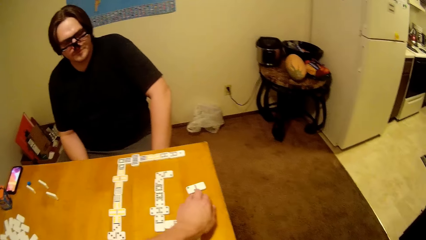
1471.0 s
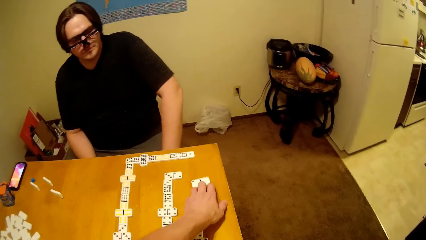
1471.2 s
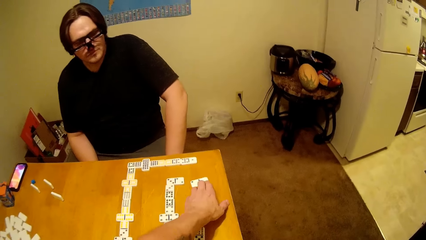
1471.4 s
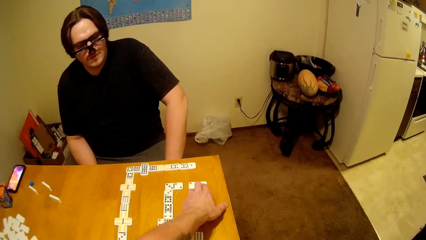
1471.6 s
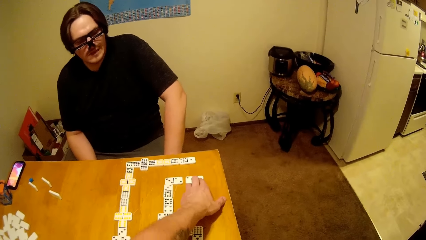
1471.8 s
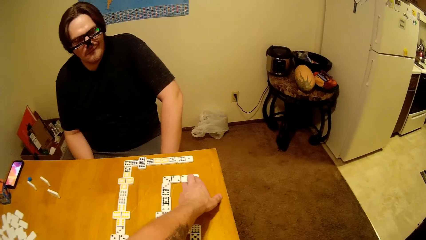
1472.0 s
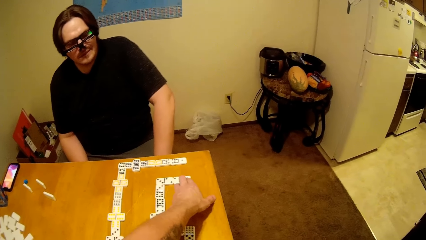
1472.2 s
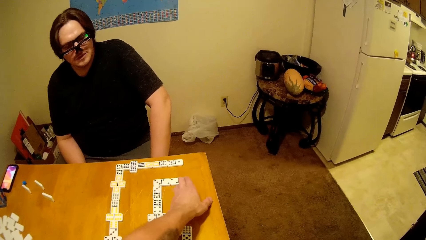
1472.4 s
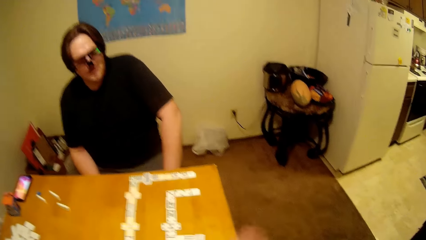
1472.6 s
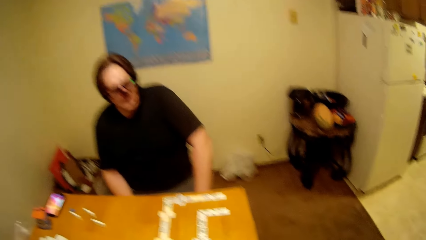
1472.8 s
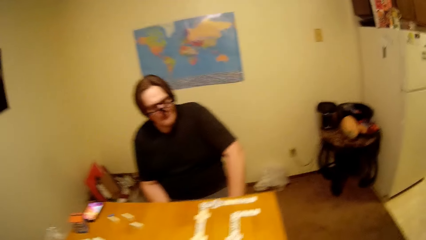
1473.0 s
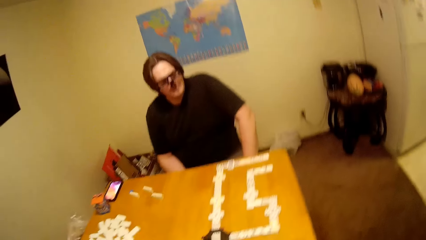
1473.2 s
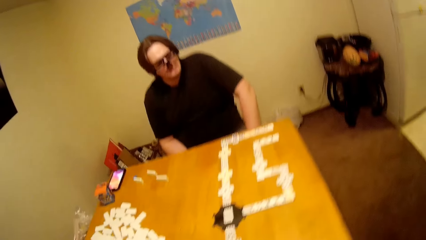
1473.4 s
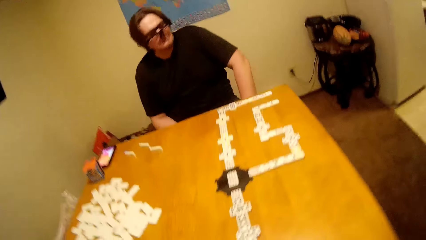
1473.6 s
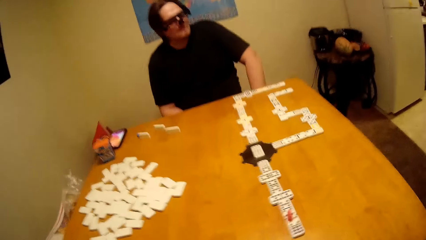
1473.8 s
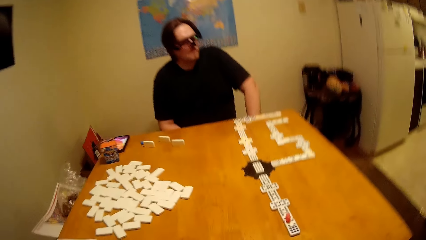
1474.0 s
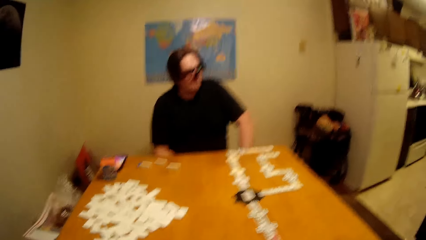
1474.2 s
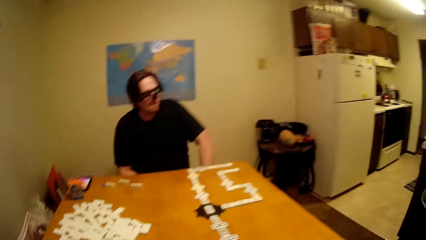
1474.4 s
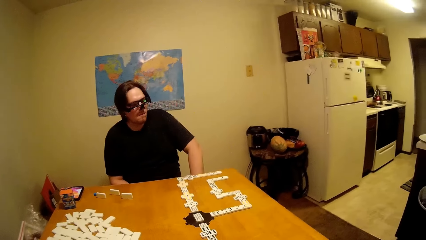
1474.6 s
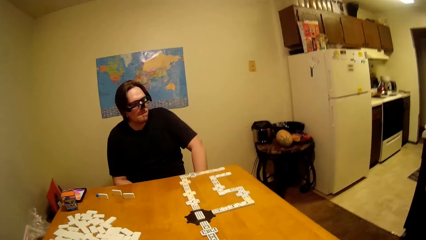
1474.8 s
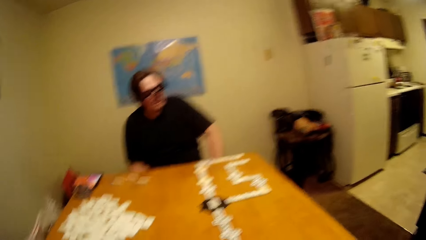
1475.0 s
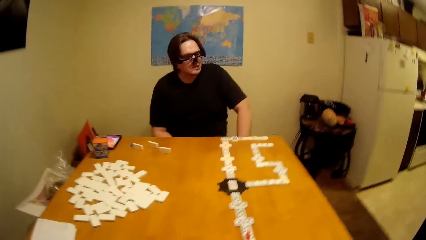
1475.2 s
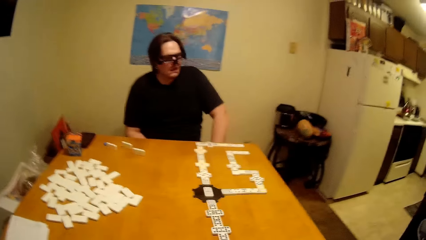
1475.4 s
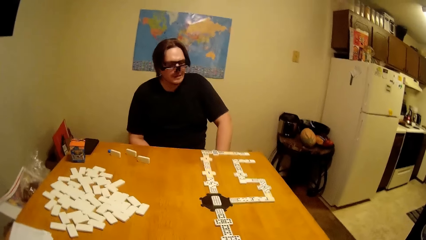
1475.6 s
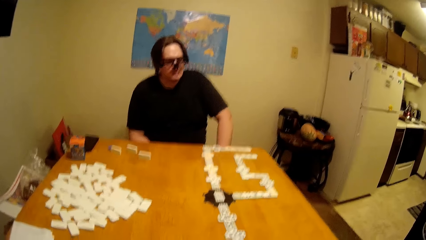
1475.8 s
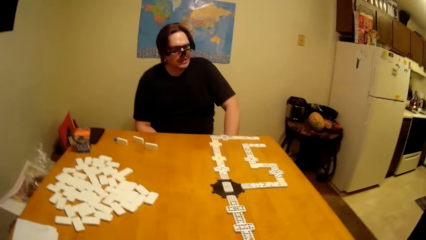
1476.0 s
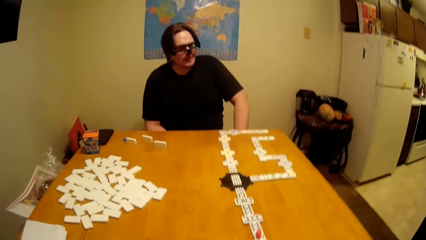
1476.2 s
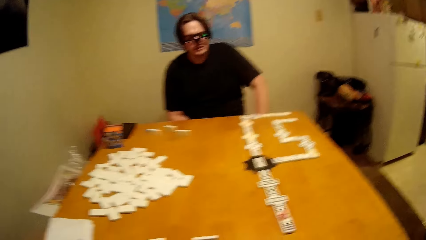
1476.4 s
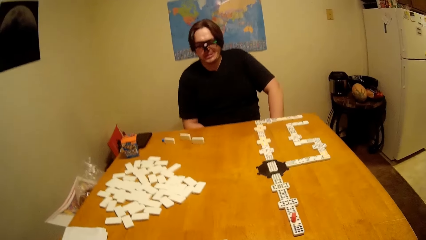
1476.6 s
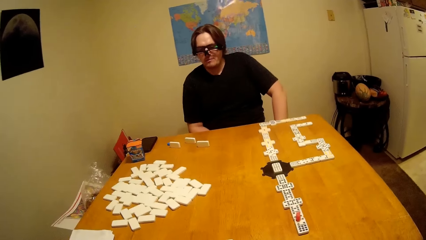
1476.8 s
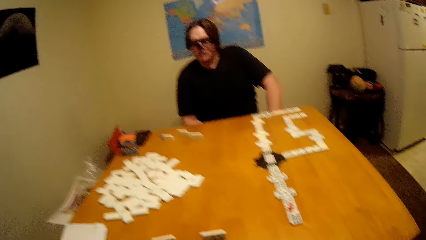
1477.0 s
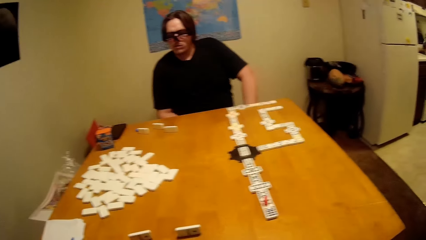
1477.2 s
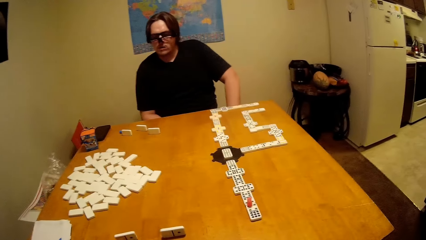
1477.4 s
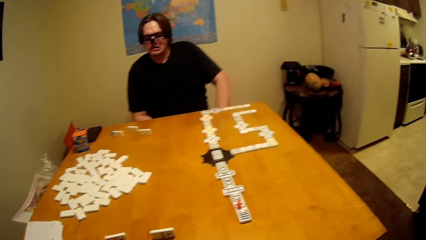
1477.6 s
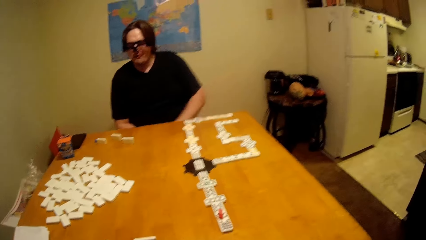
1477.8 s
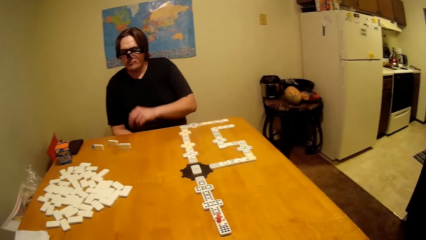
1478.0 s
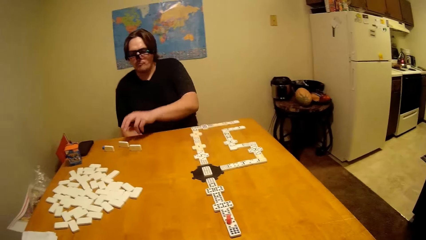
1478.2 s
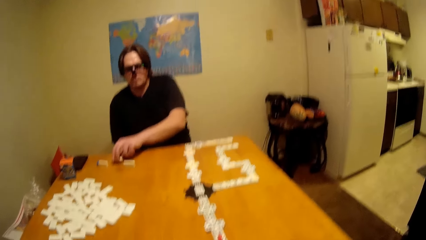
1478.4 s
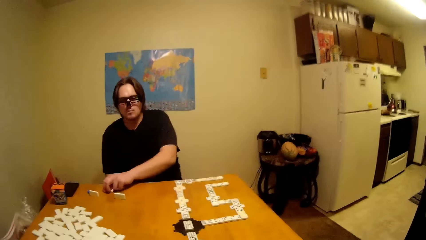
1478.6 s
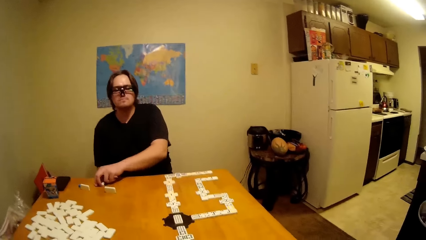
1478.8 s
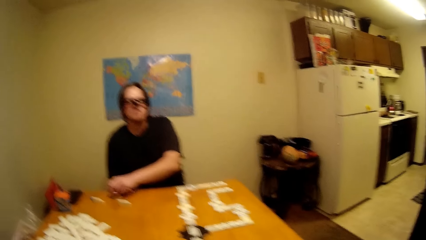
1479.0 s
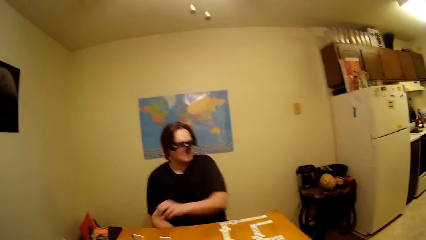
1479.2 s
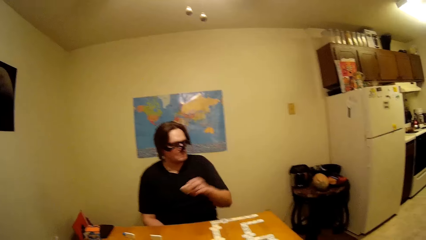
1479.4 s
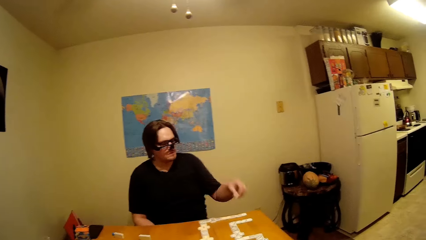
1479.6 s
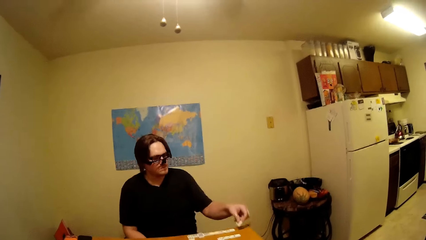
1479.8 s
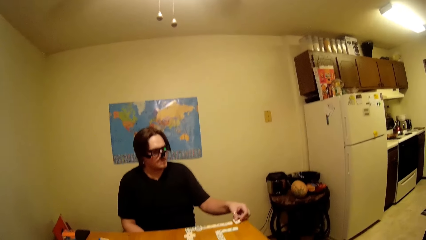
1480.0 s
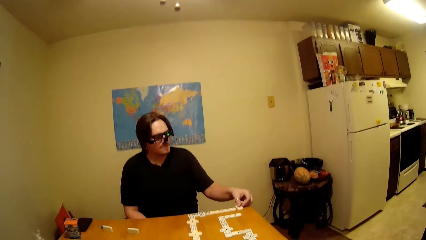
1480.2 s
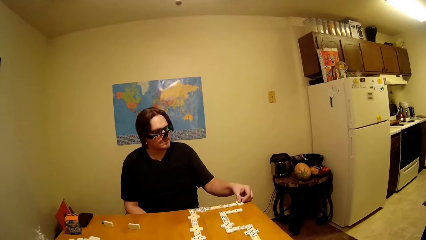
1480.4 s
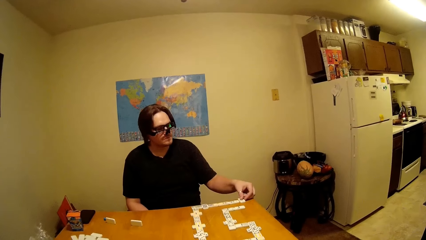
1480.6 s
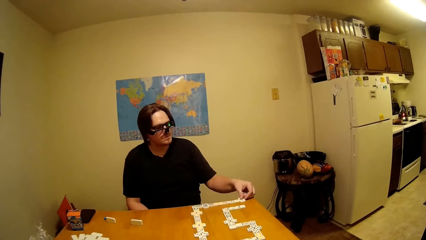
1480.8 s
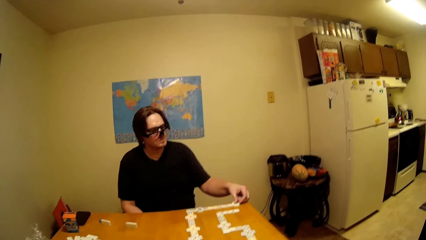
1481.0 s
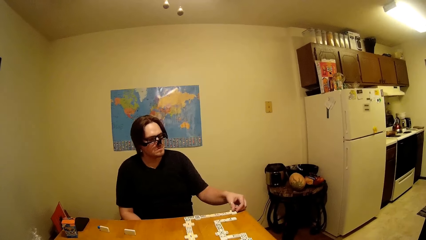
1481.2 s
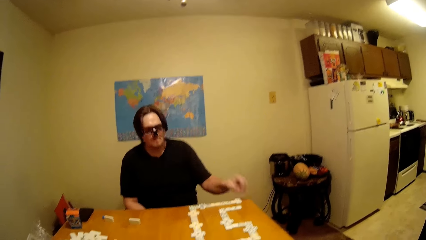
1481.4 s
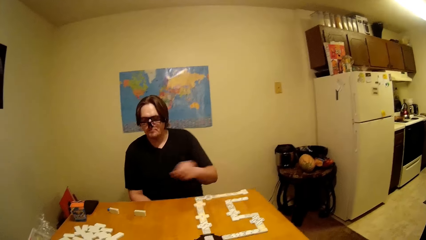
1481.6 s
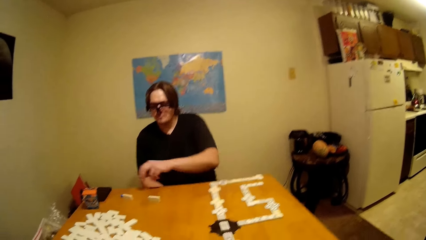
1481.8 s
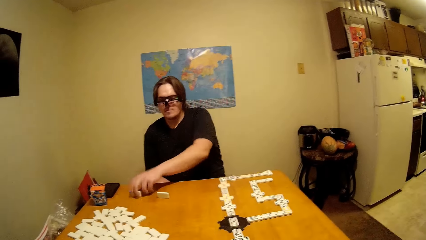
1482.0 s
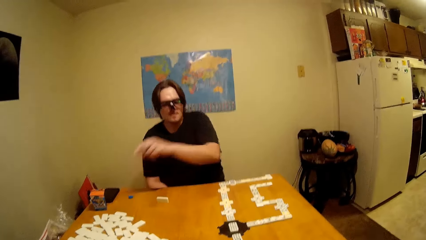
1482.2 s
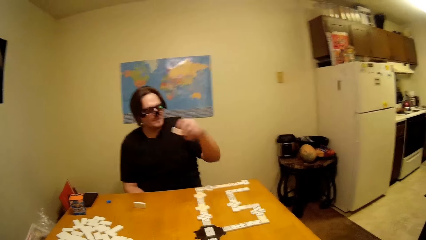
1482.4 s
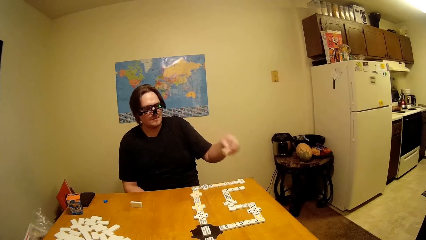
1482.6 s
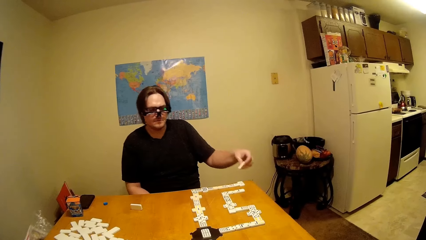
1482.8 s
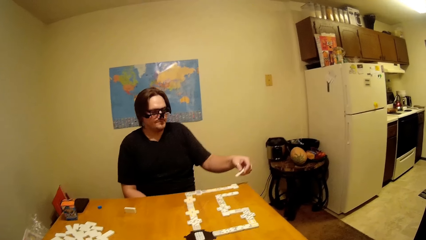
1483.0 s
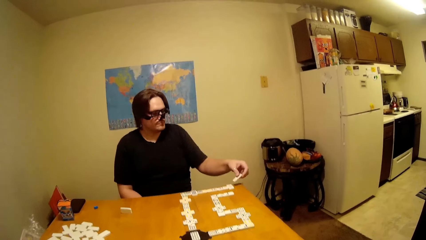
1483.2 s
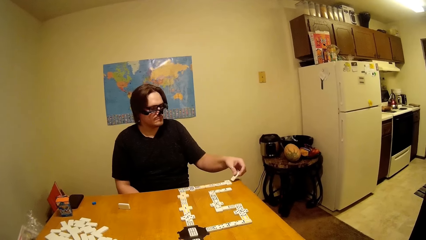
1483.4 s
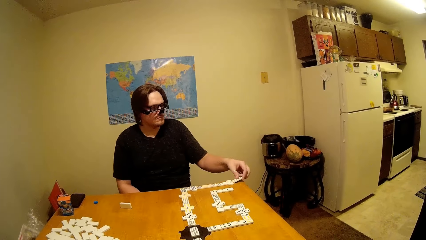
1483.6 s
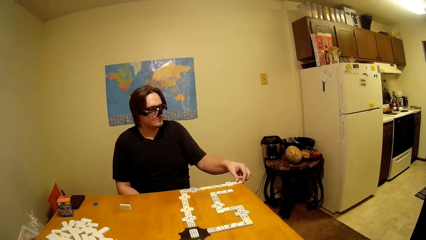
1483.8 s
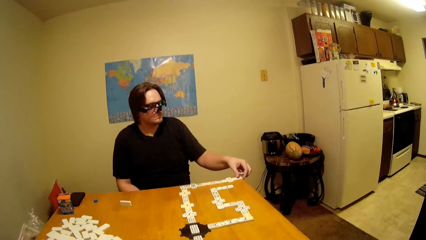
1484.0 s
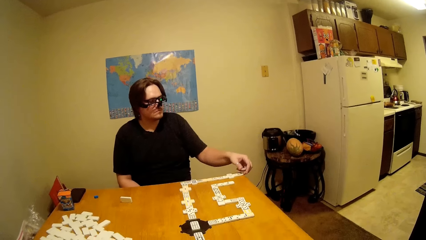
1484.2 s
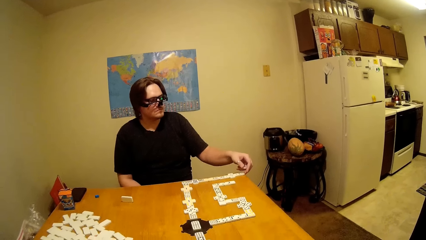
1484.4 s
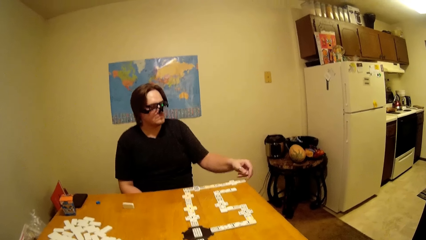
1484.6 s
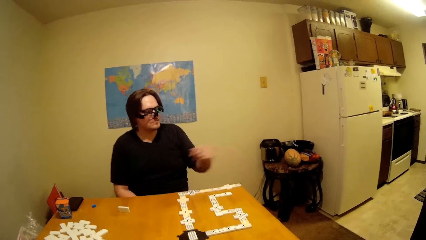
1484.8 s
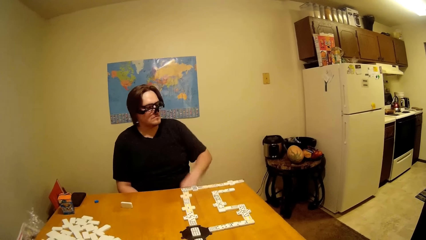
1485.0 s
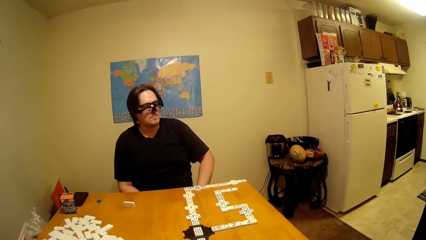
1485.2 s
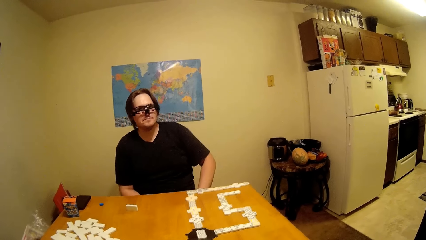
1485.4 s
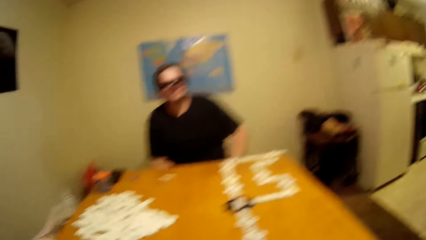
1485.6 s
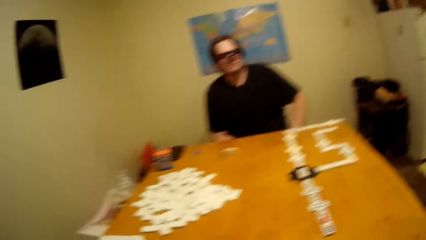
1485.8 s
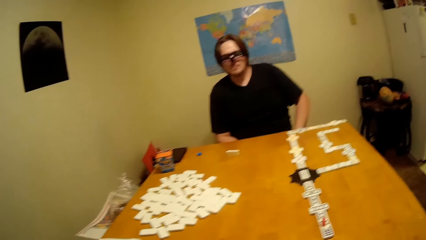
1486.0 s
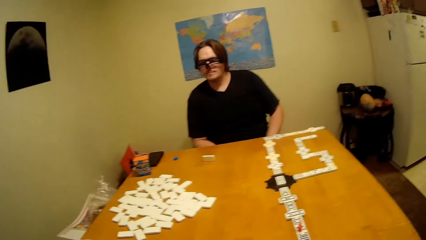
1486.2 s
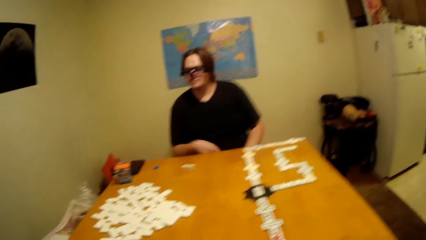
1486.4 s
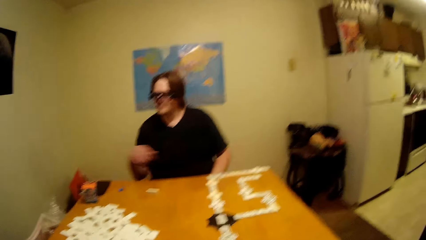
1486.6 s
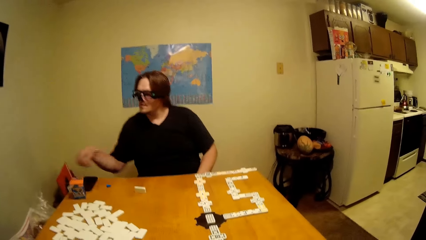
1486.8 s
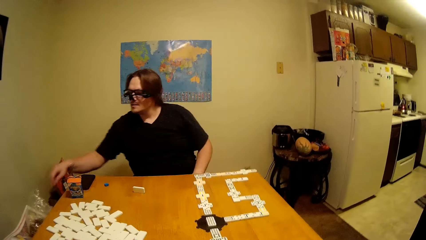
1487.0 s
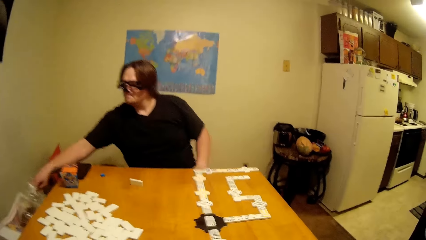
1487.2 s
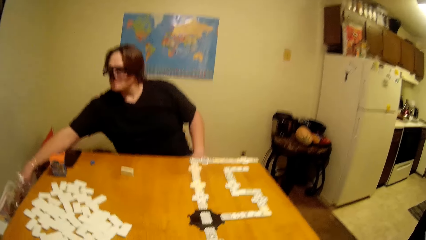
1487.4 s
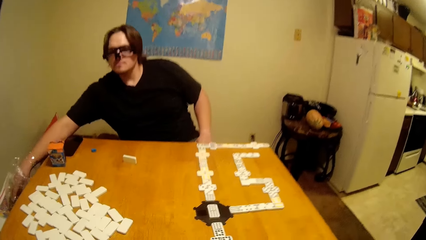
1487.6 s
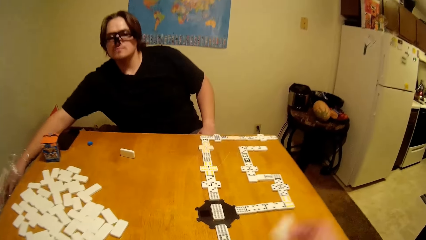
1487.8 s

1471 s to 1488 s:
The camera wearer arranges a domino or block on the table. A man picks a block and arranges the dominoes on the table. The man picks another block and arranges the block.
